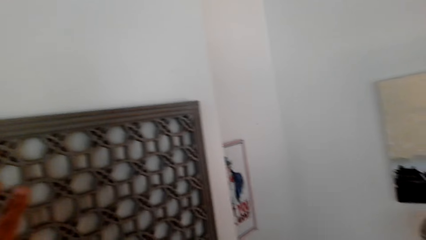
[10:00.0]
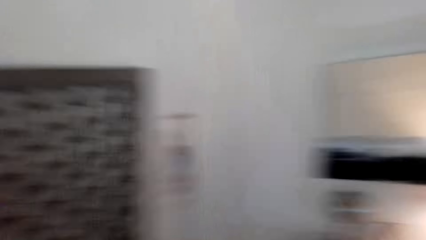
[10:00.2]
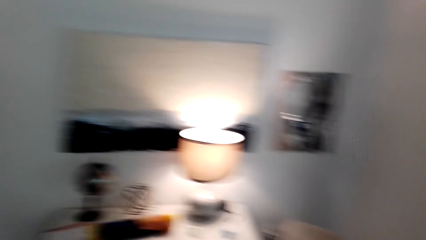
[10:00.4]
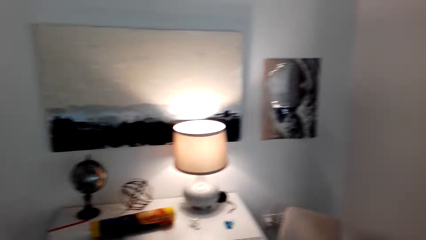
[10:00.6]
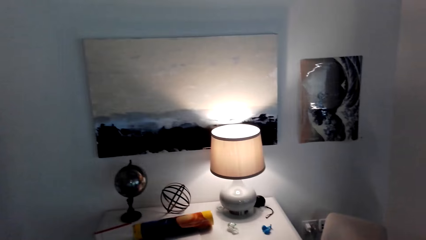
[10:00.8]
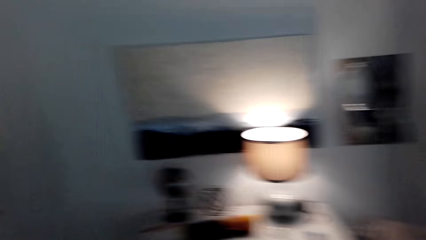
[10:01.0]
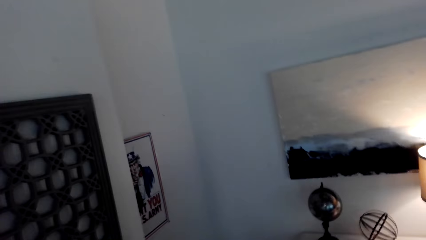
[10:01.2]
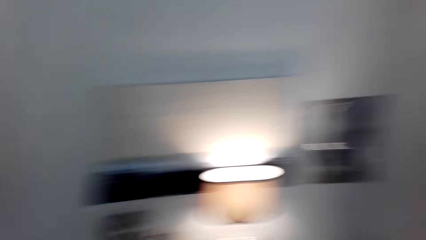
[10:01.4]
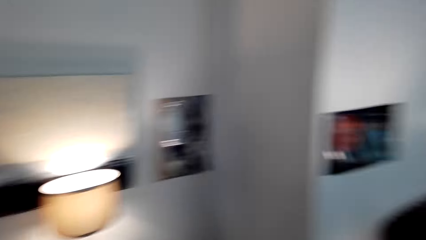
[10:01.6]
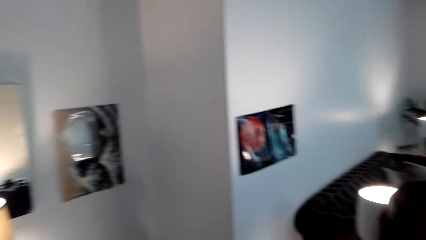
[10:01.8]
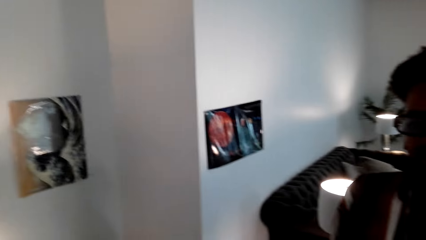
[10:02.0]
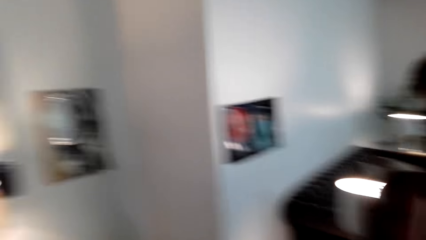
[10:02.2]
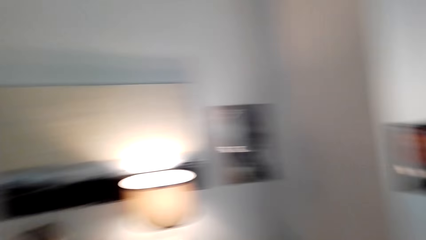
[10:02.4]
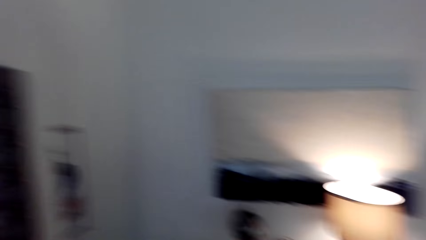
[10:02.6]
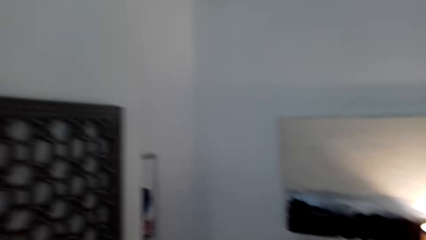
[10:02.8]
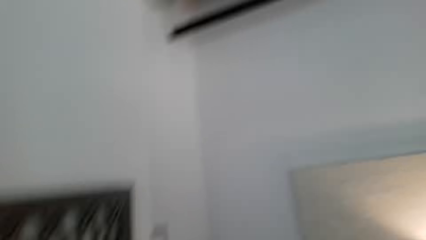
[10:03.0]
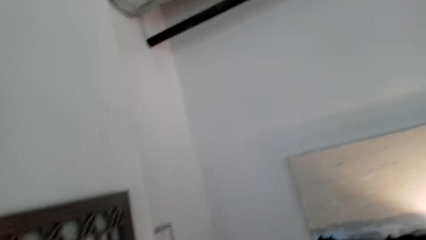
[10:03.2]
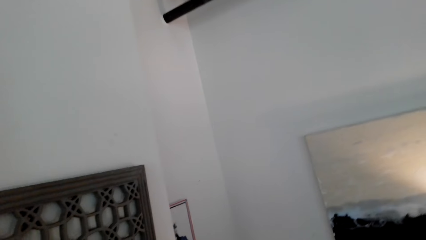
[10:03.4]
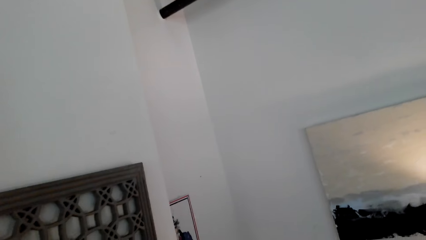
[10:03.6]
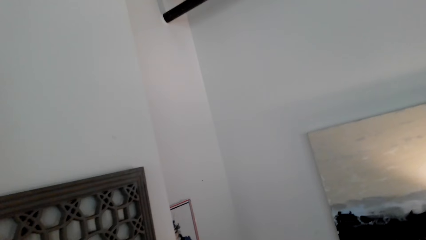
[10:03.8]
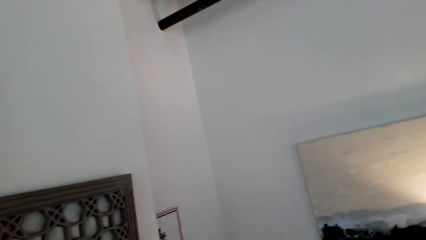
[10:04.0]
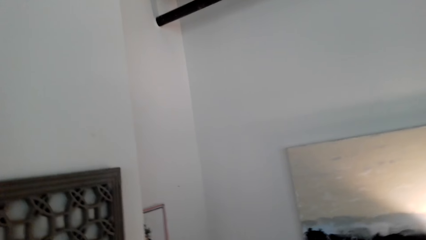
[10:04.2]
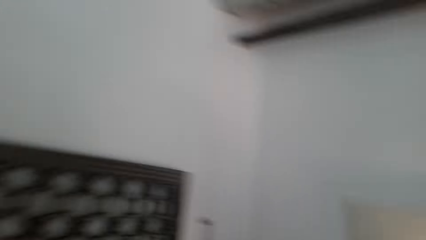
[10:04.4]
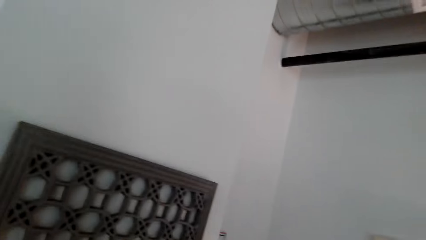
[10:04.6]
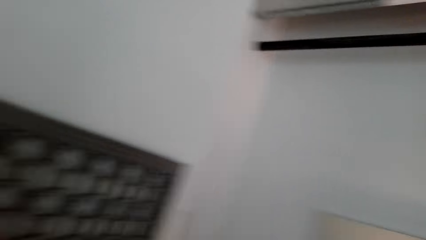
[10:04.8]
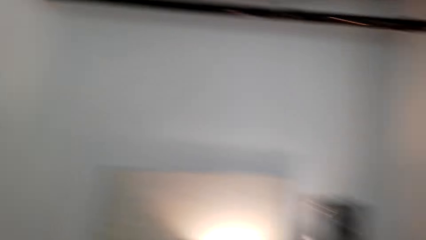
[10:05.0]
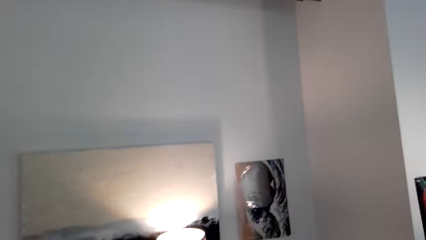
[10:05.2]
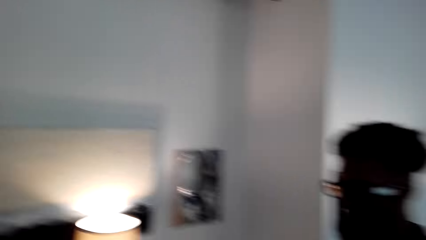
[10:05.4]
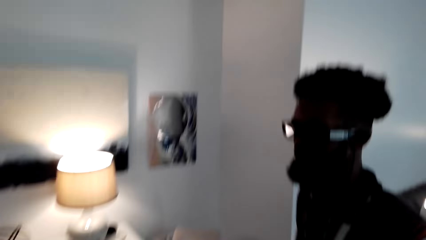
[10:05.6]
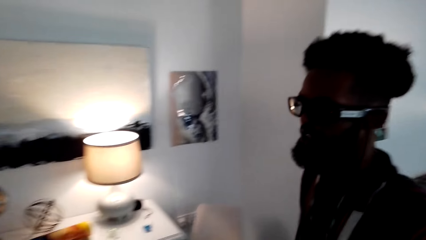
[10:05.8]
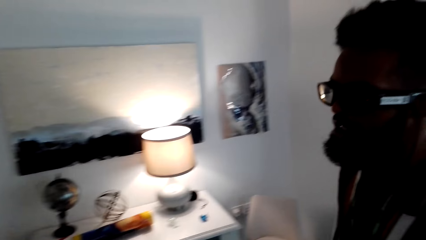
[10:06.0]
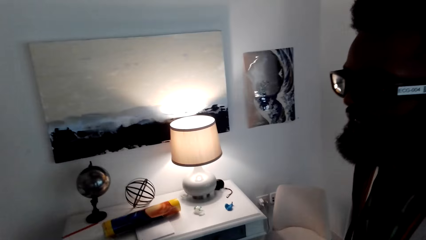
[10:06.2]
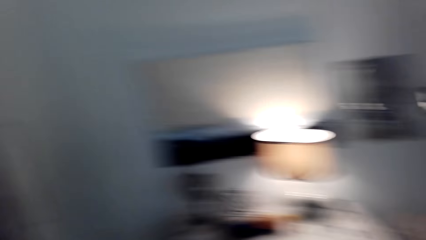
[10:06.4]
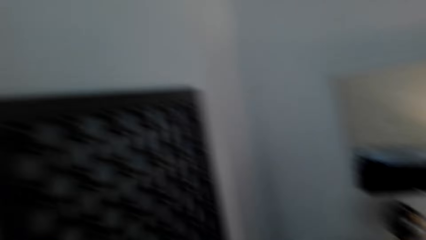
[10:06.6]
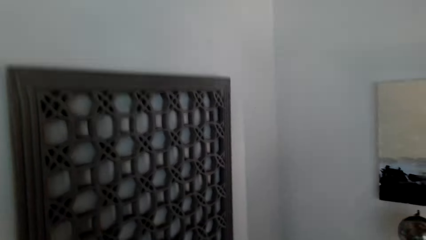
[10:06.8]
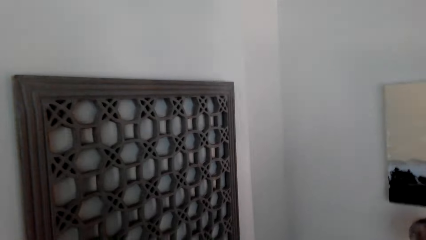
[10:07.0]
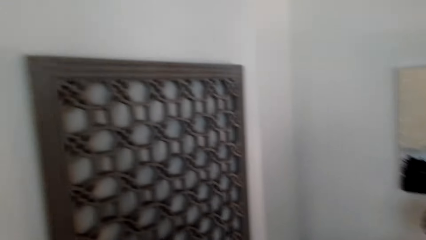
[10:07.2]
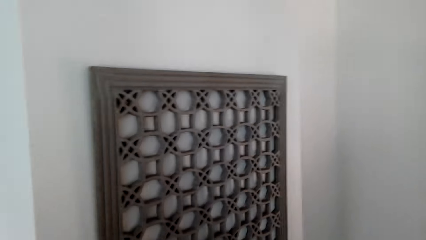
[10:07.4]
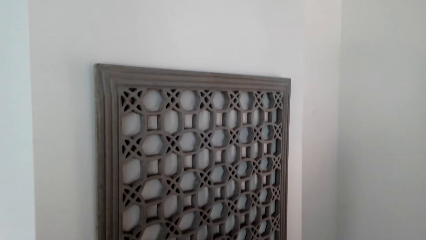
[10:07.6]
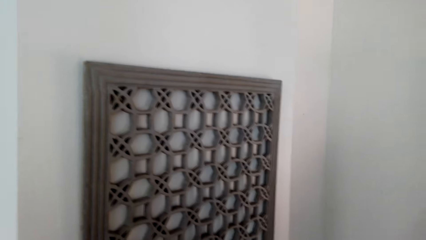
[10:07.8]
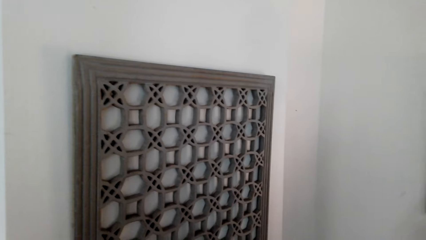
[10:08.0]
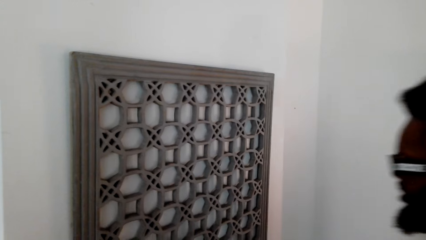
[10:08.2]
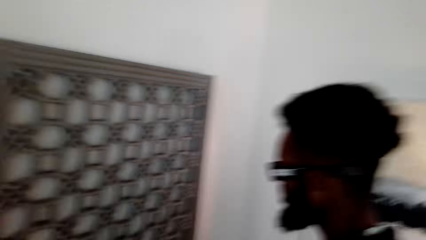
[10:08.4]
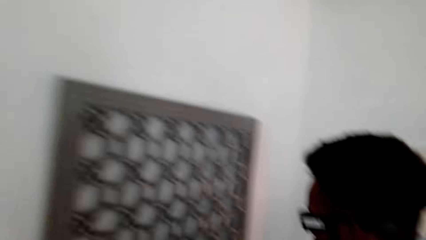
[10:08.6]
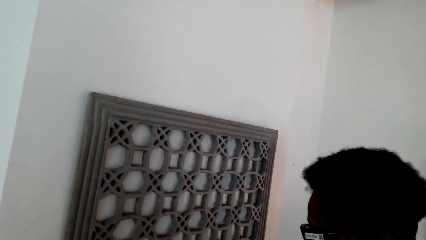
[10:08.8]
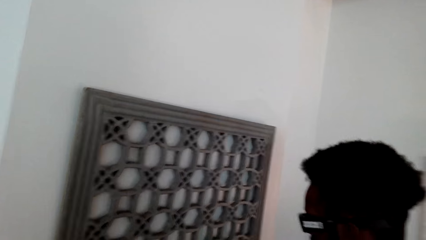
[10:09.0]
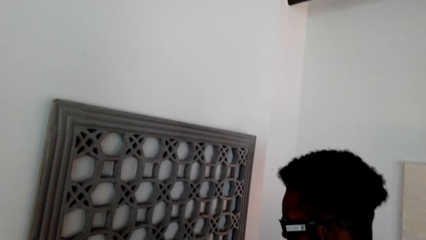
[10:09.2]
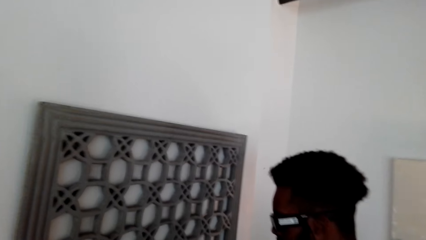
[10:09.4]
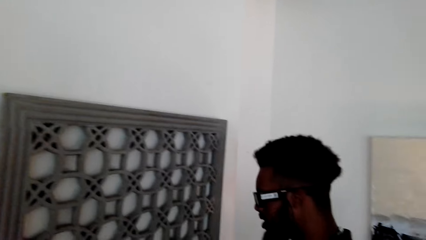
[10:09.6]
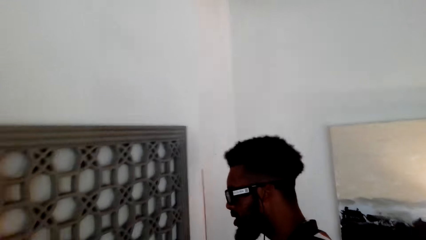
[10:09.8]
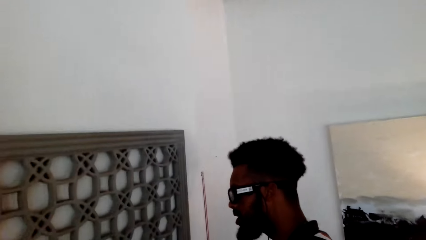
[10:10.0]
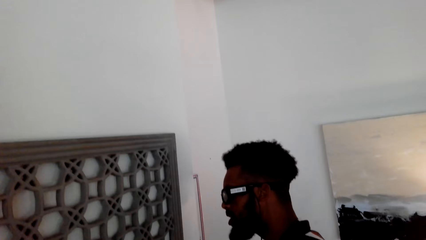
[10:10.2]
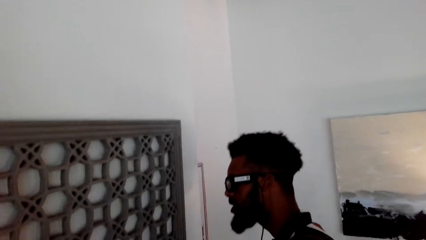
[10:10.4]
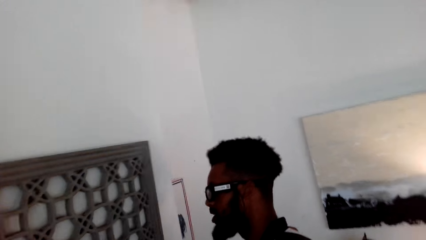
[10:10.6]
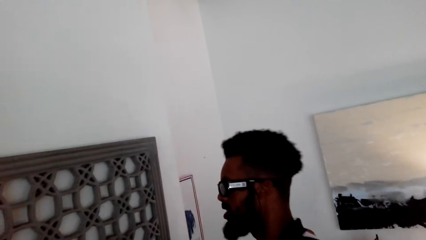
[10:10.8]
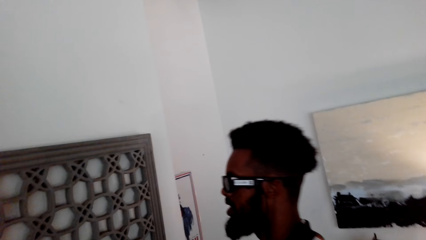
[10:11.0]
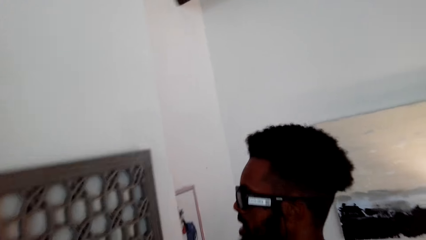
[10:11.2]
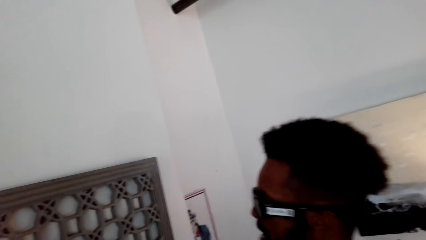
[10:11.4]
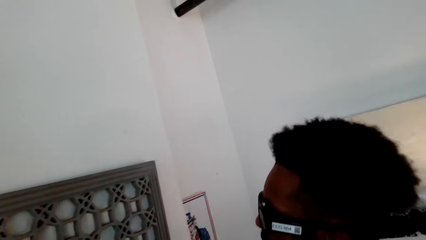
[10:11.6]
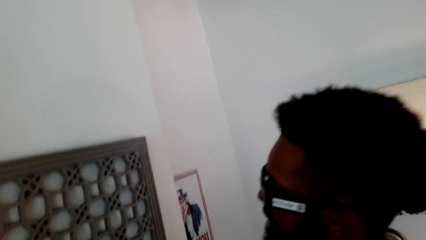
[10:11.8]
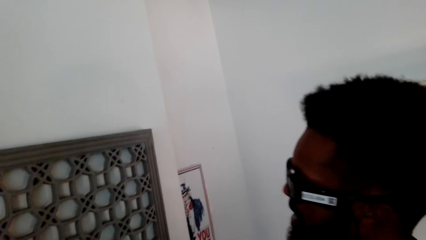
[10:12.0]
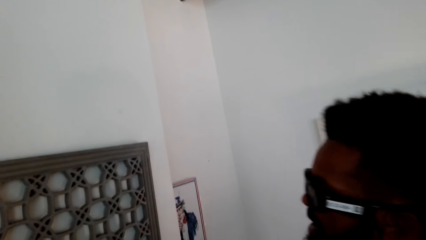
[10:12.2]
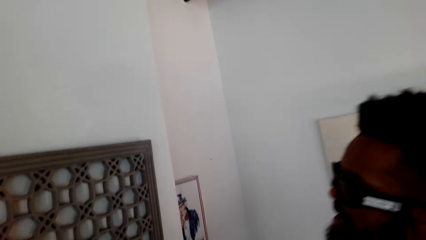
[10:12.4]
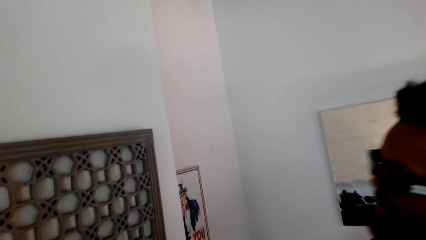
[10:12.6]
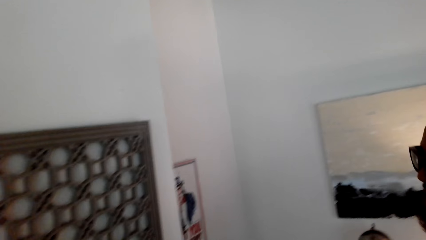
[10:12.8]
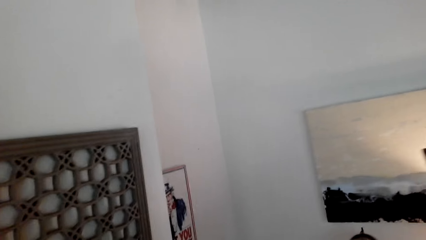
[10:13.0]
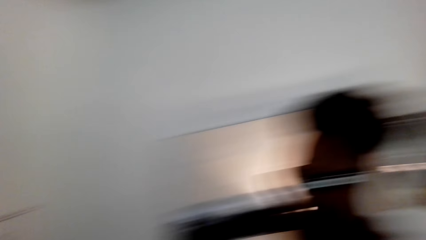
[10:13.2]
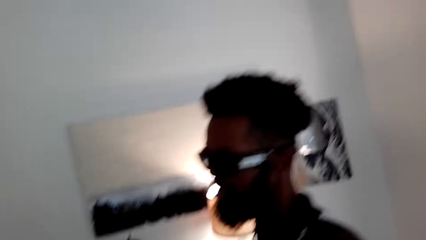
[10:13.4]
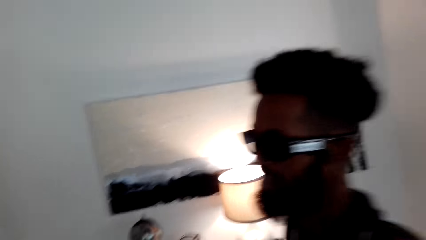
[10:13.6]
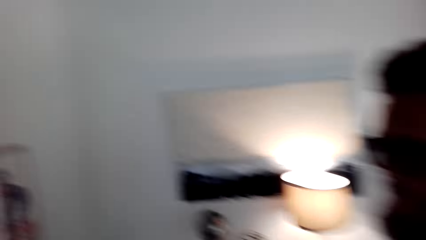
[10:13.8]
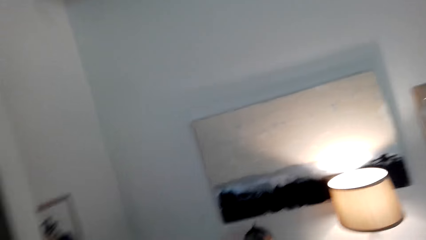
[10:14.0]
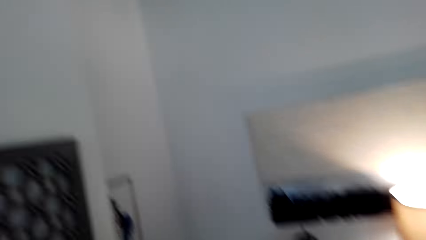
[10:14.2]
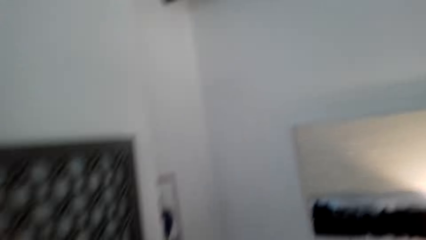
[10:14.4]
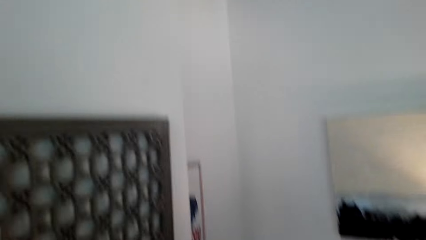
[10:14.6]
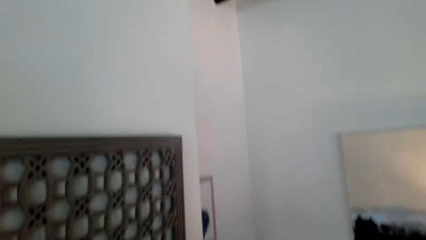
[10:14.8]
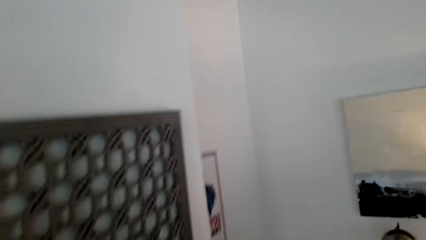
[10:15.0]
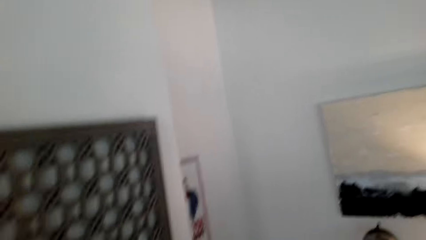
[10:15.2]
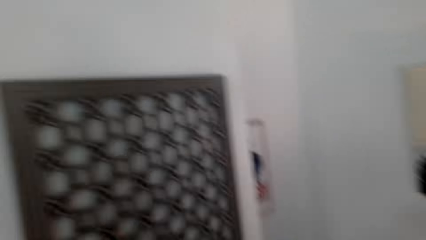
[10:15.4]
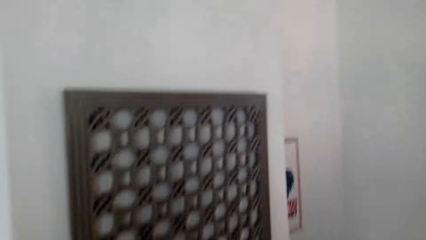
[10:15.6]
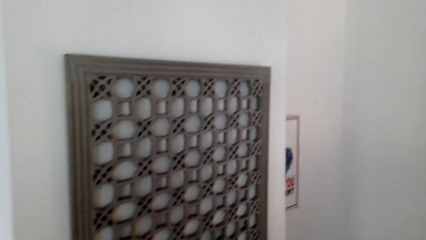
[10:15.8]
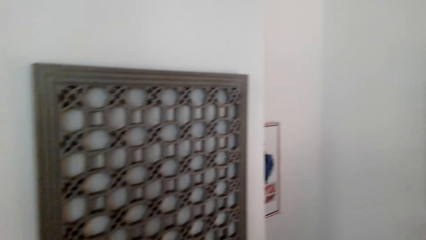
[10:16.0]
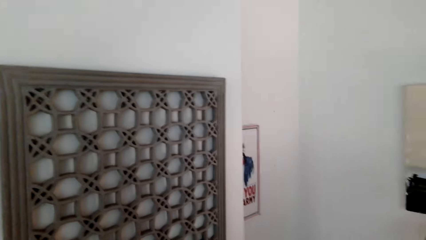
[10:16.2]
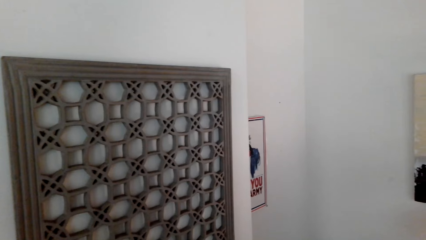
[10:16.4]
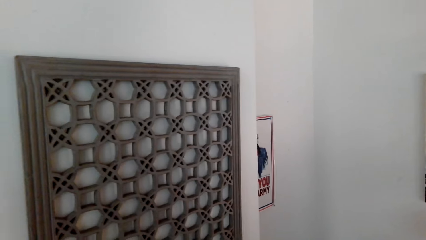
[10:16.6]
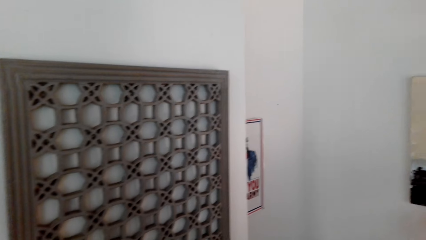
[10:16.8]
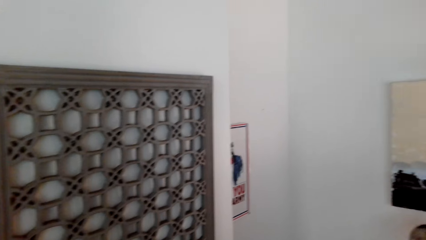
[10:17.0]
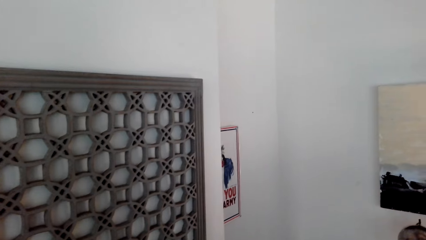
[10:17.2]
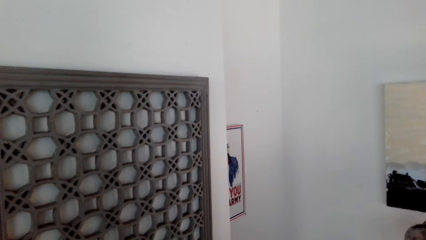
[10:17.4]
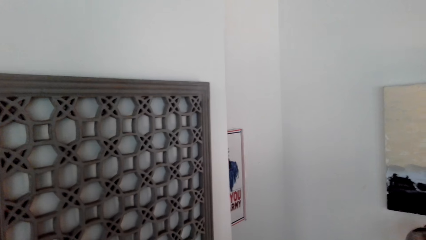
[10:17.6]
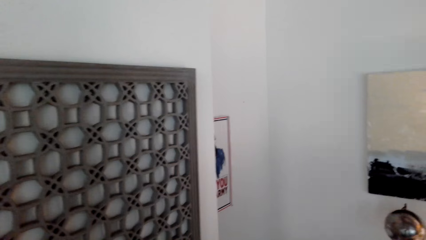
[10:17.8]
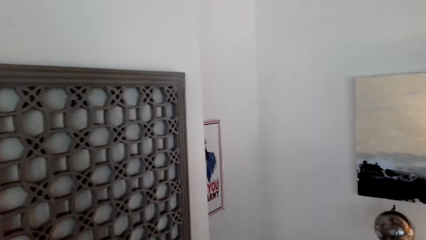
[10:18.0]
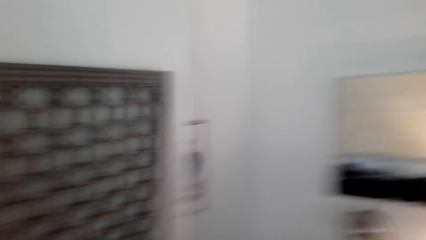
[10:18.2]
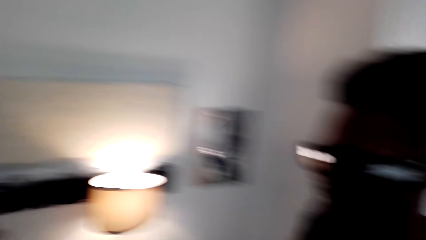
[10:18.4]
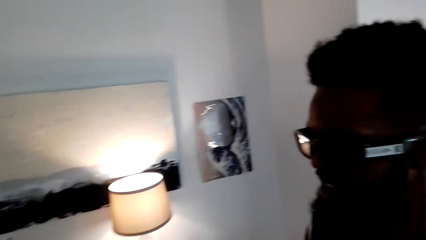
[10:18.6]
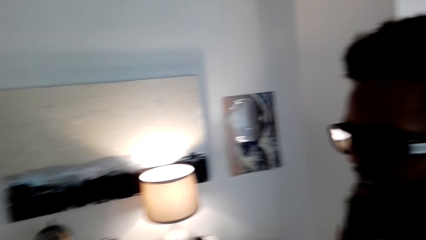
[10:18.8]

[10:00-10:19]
The camera wearer looks around. A man walks forward. The man leans forward and moves back.
